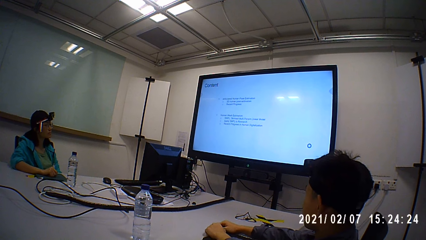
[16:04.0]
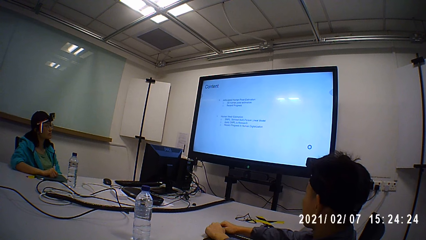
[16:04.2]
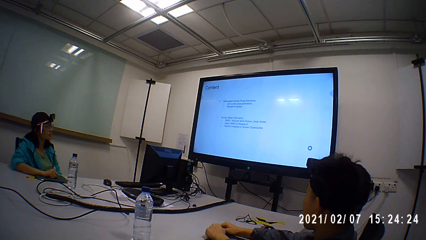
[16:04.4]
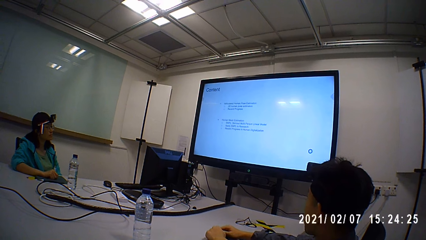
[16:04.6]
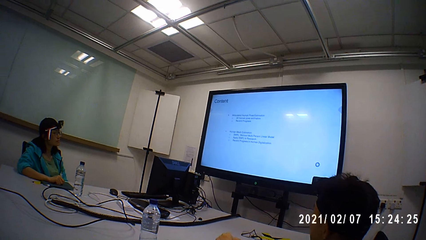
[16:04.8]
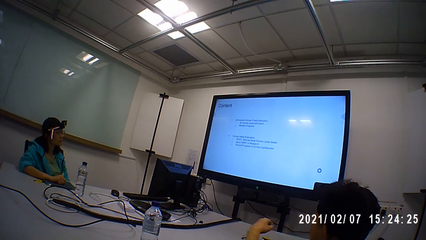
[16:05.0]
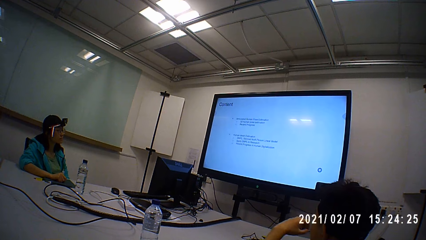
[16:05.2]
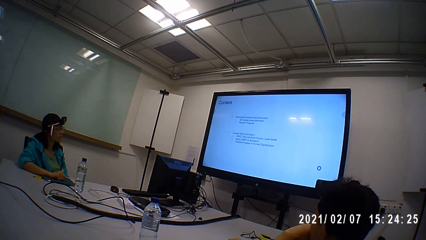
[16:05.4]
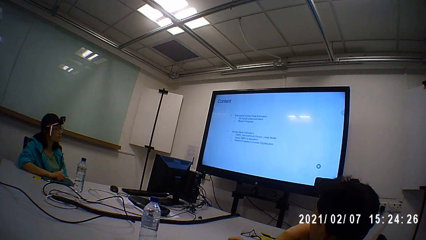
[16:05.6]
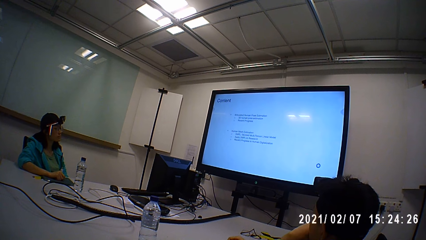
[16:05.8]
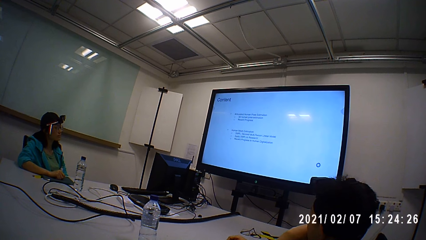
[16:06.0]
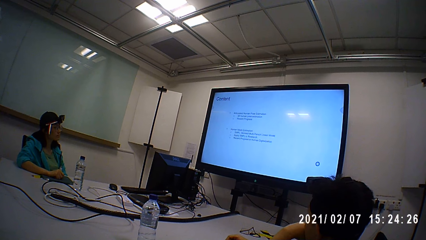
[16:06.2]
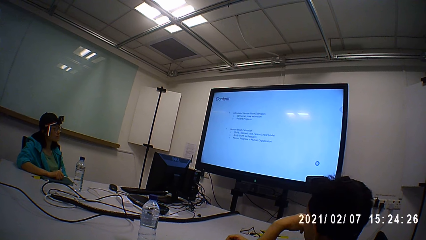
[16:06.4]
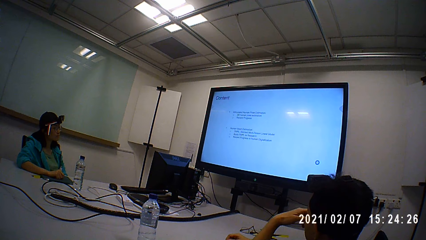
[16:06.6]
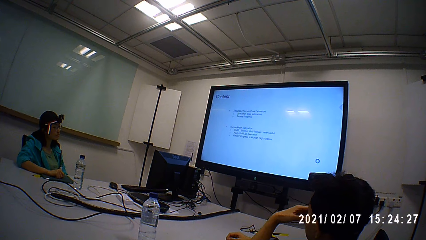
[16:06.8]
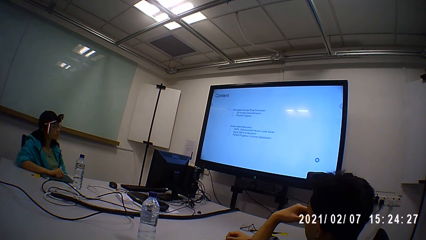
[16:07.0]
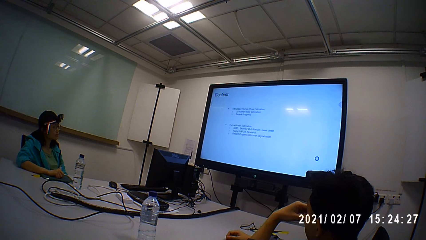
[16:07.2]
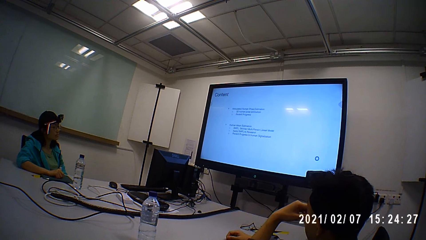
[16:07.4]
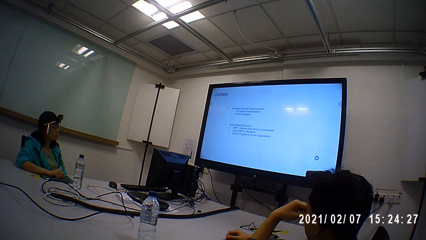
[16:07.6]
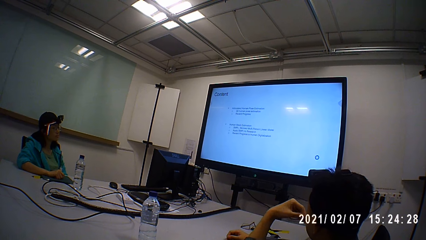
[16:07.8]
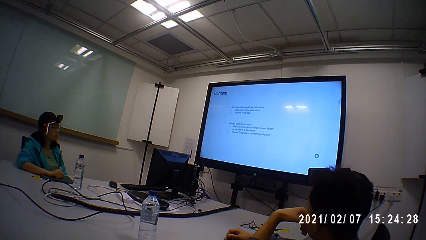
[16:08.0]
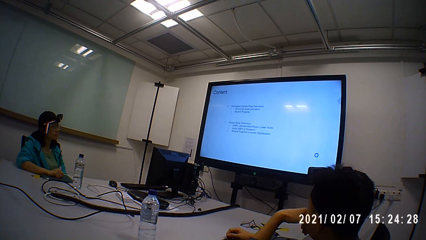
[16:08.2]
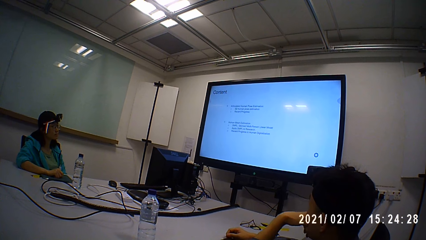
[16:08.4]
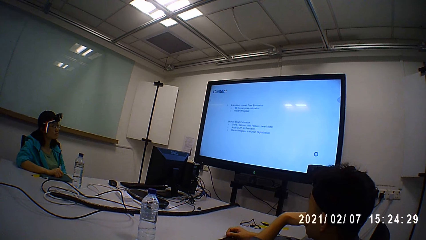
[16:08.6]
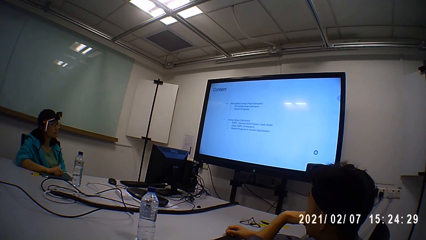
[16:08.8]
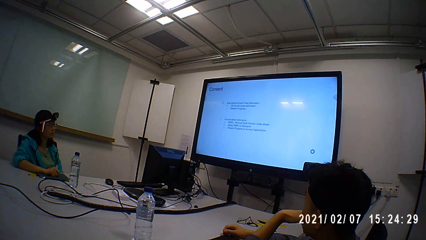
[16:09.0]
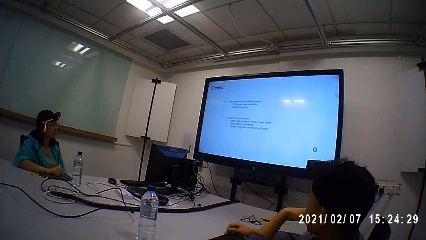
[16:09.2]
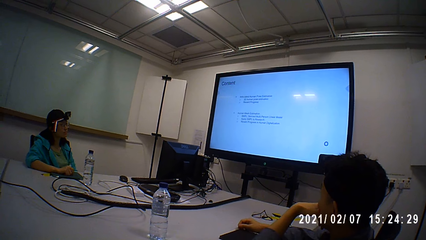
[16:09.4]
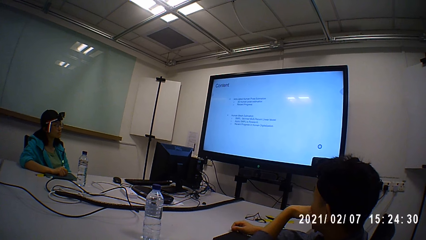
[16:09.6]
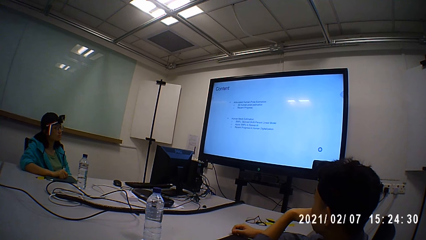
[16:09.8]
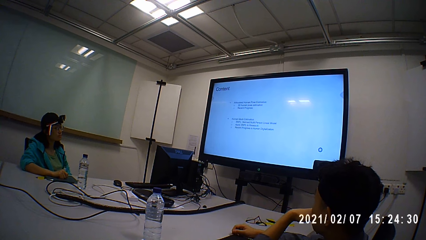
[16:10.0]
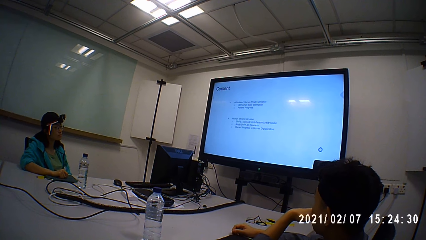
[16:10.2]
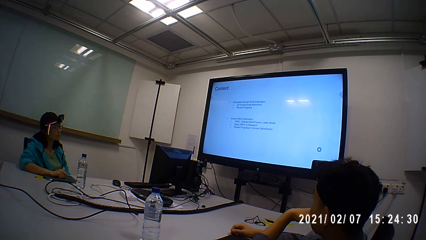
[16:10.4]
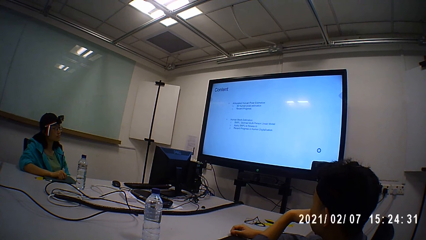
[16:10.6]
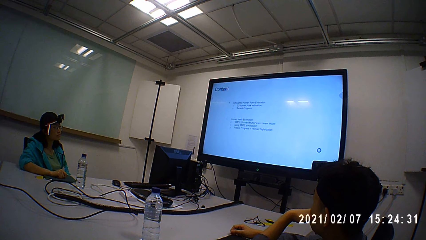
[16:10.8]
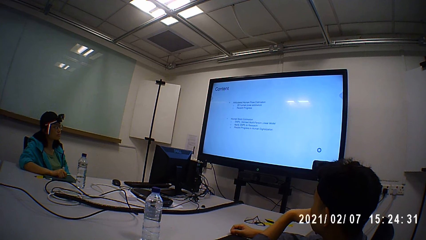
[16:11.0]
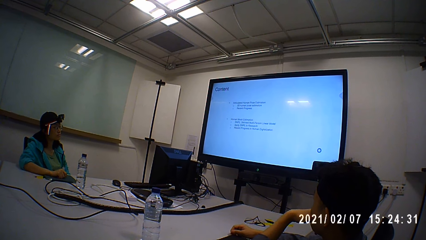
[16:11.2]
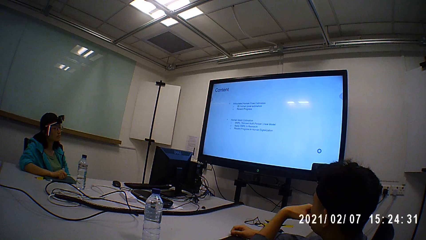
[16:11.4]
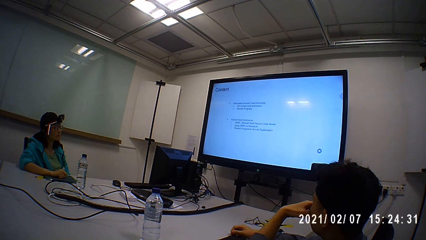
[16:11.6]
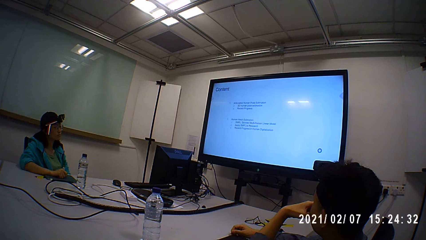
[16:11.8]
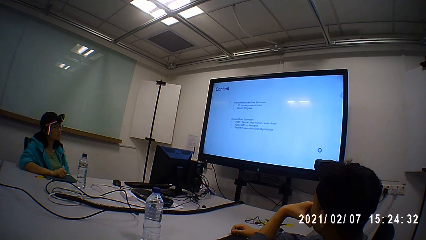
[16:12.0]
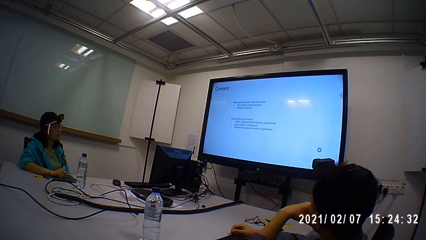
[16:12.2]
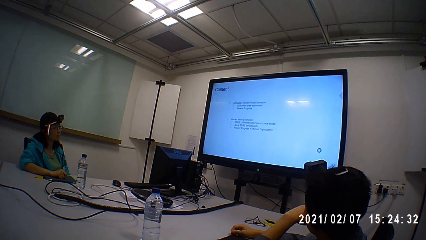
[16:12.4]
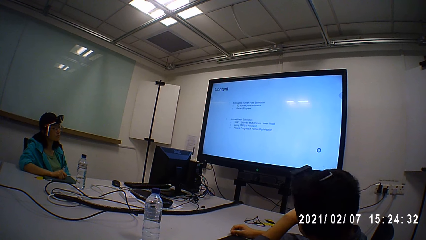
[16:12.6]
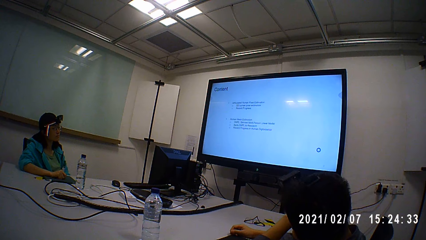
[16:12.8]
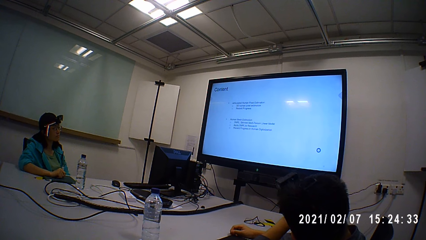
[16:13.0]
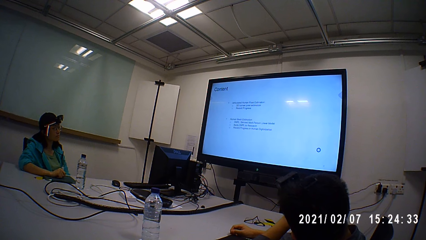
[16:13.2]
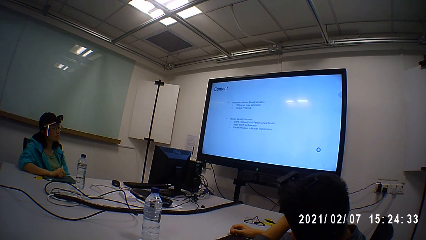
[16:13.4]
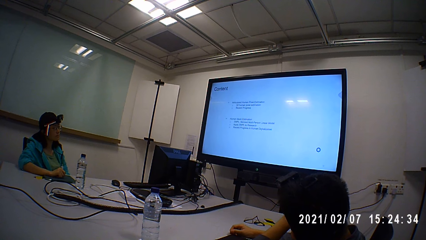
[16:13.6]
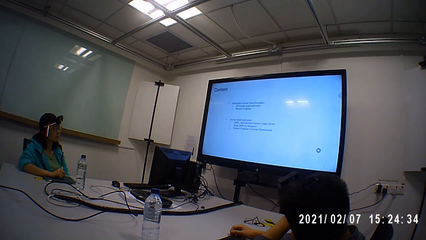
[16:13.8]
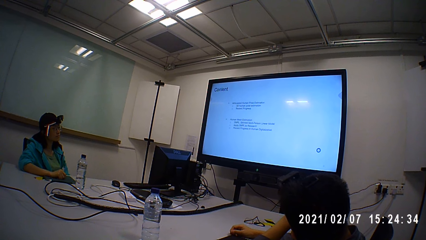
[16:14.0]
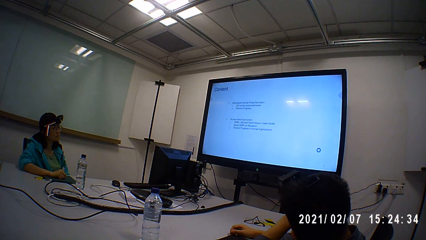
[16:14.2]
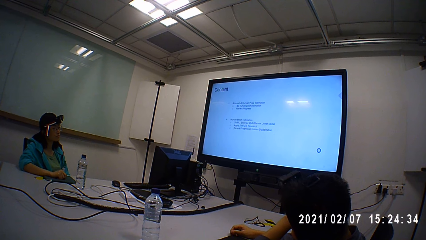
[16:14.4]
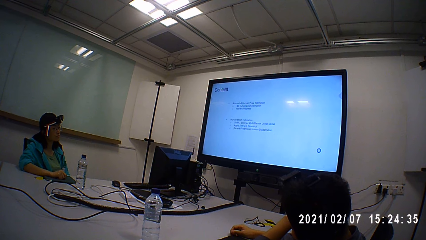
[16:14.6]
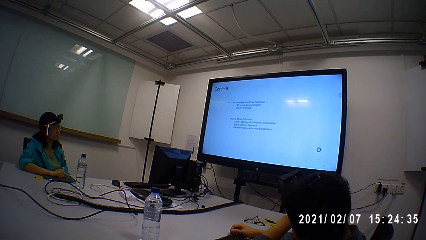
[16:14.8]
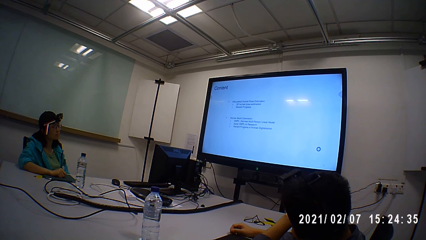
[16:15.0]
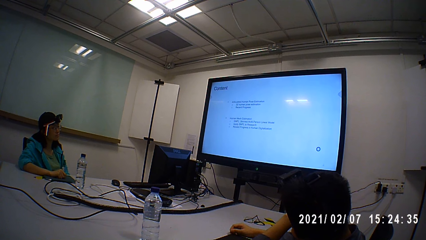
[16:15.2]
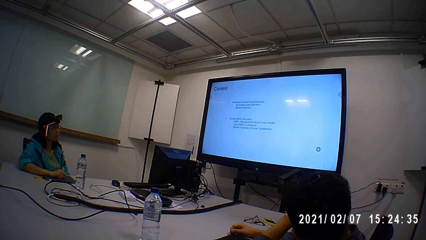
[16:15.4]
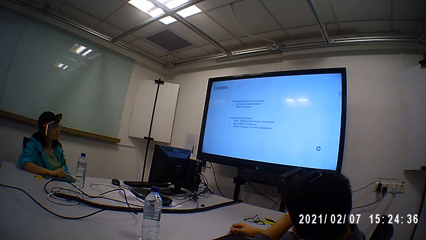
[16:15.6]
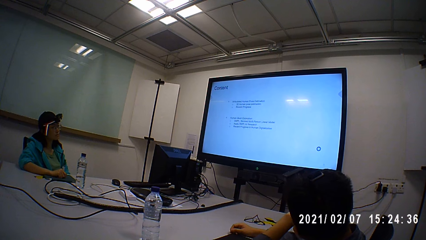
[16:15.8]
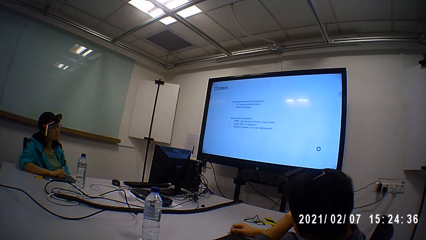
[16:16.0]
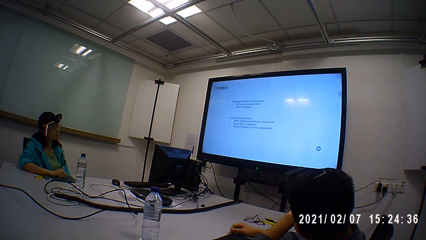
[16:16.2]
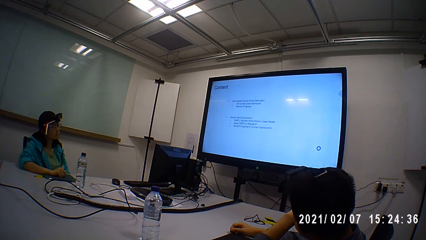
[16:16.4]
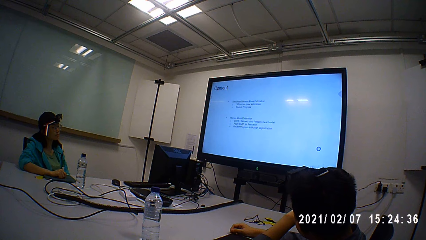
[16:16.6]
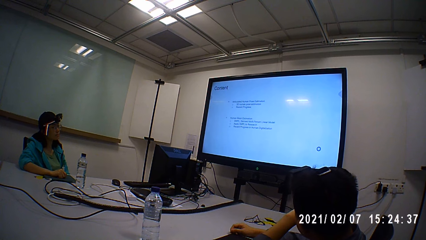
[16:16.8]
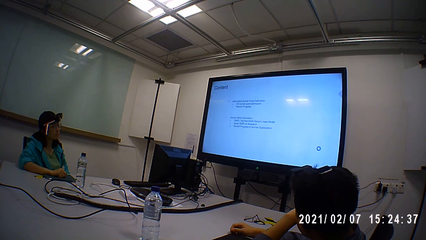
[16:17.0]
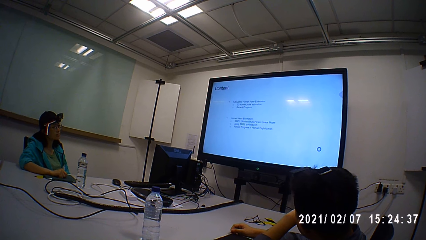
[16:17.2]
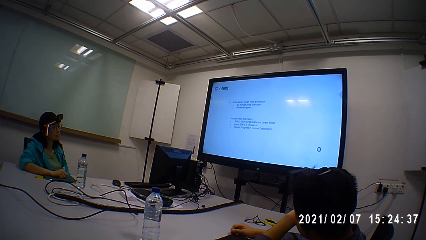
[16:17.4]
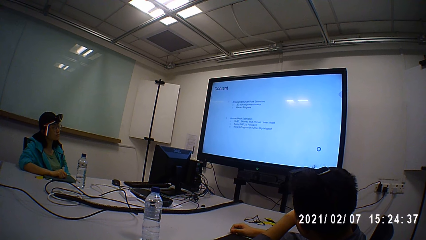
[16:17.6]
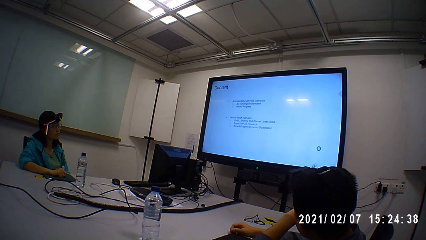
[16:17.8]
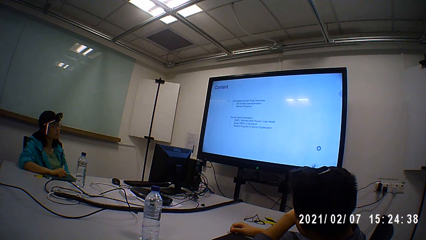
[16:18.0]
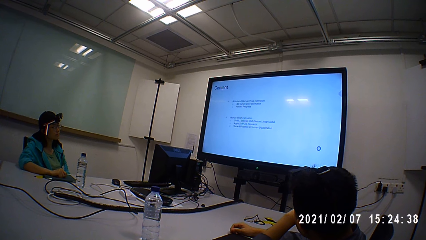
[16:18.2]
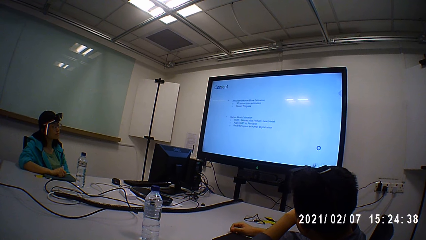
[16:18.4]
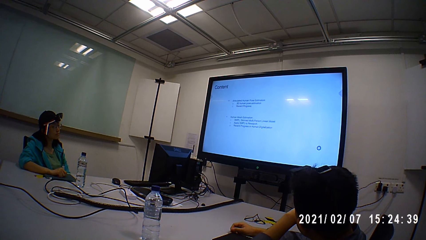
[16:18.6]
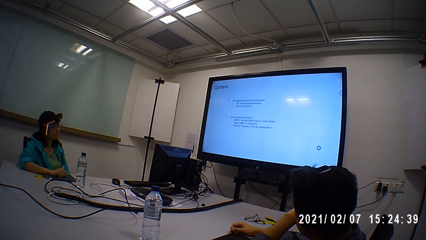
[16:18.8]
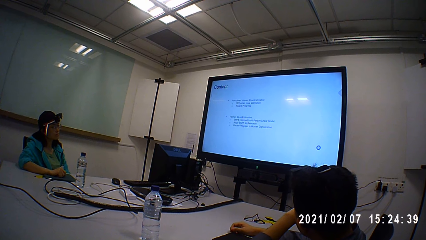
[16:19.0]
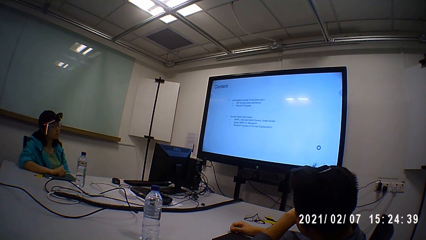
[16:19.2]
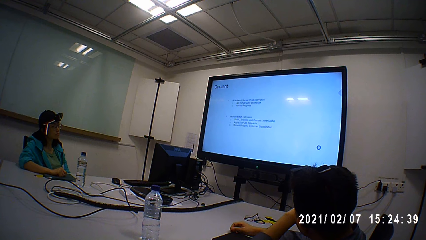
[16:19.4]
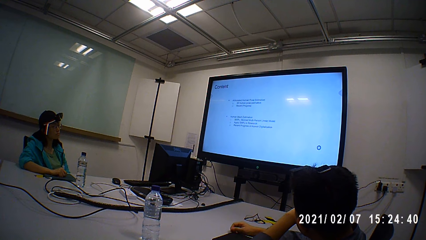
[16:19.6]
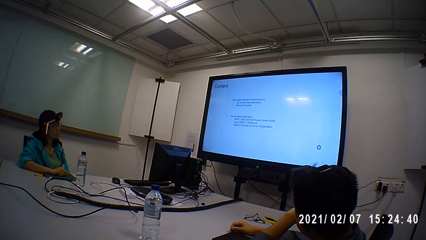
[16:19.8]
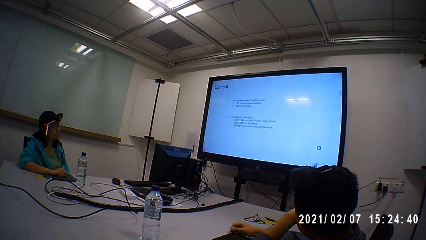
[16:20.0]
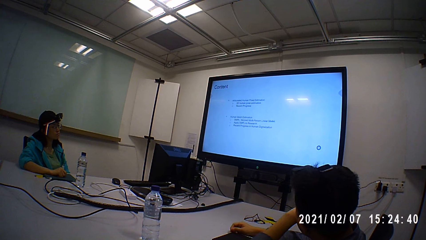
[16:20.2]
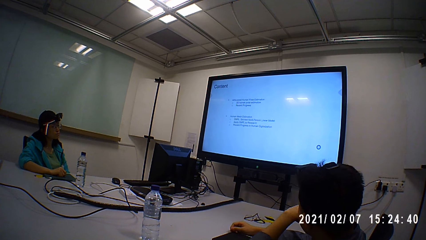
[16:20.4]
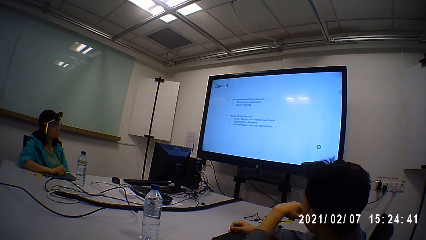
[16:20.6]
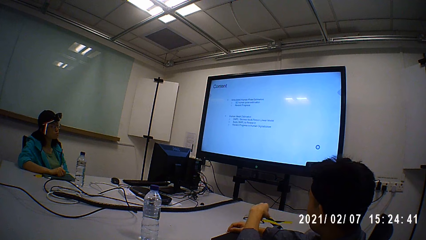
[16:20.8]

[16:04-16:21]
A person talks to the camera wearer, another person, and a third person.
